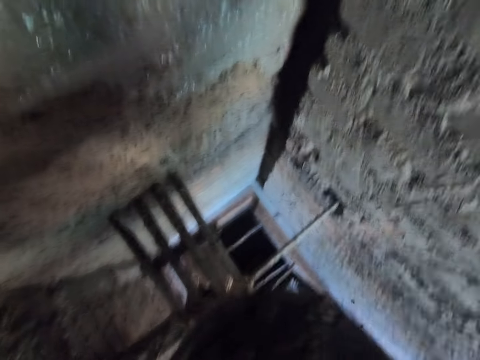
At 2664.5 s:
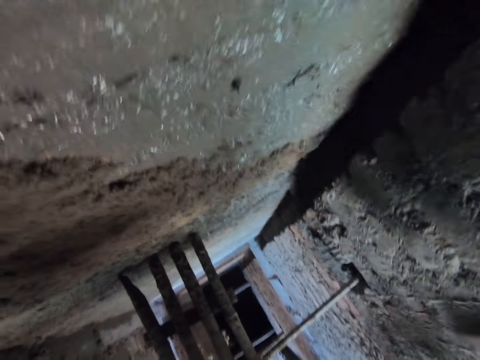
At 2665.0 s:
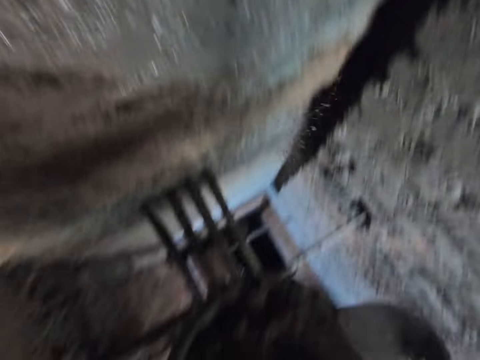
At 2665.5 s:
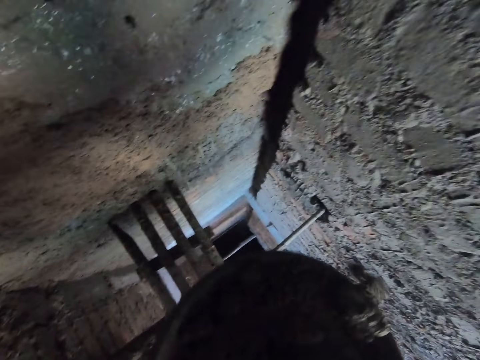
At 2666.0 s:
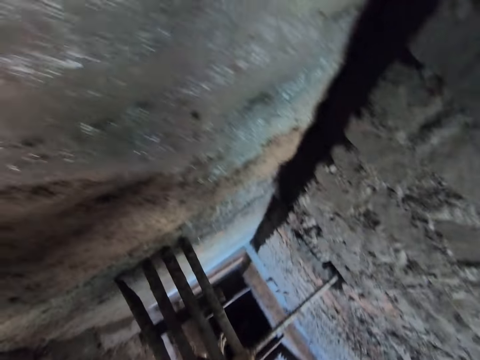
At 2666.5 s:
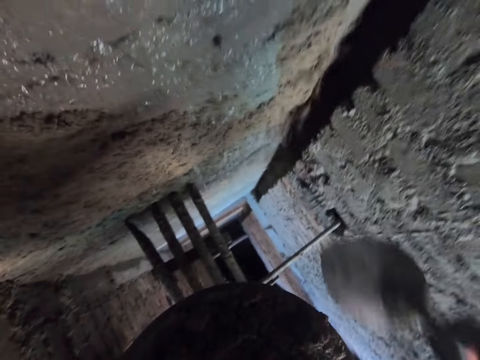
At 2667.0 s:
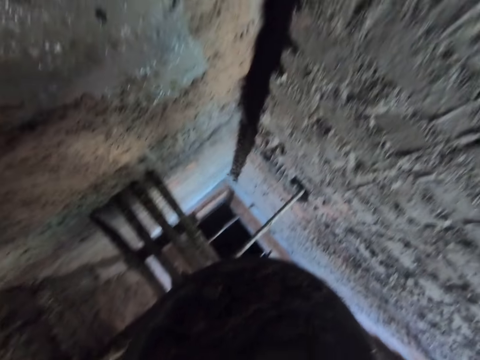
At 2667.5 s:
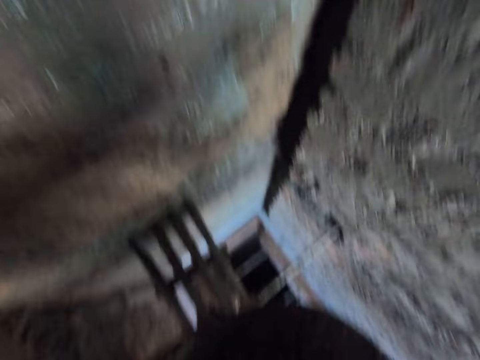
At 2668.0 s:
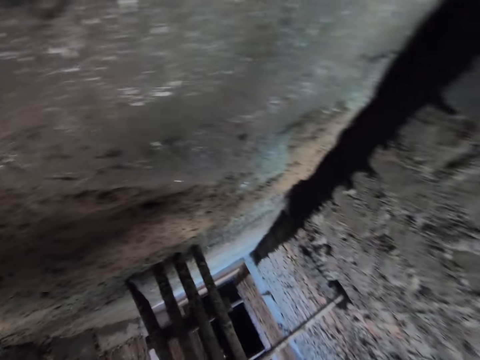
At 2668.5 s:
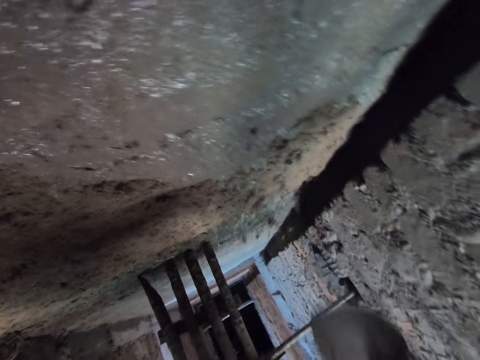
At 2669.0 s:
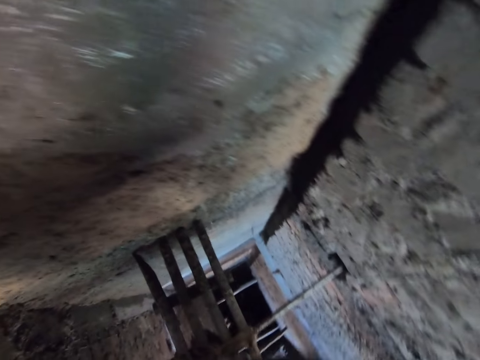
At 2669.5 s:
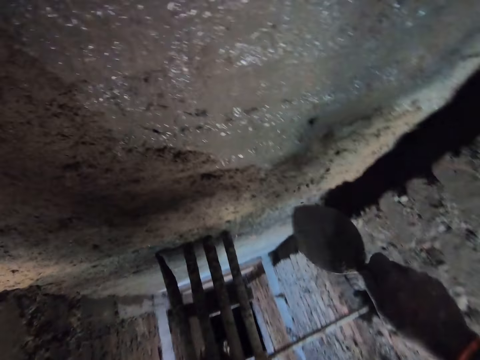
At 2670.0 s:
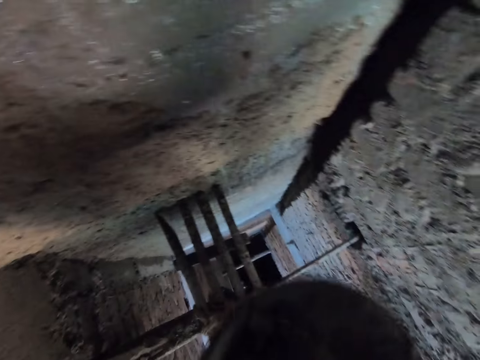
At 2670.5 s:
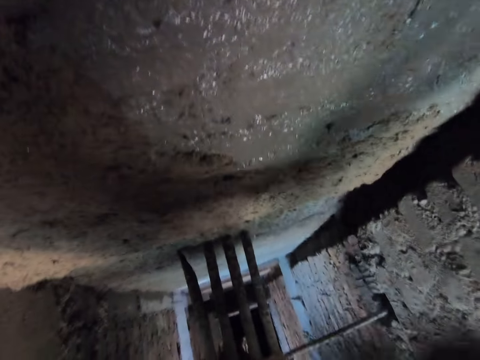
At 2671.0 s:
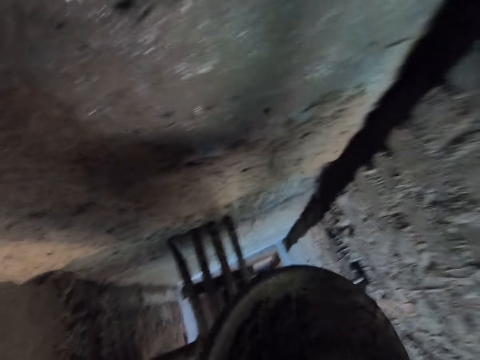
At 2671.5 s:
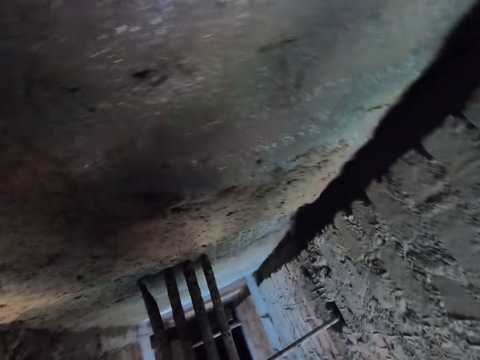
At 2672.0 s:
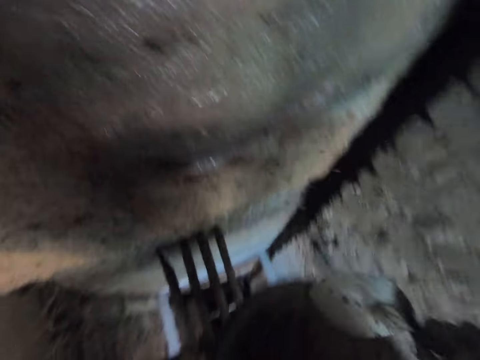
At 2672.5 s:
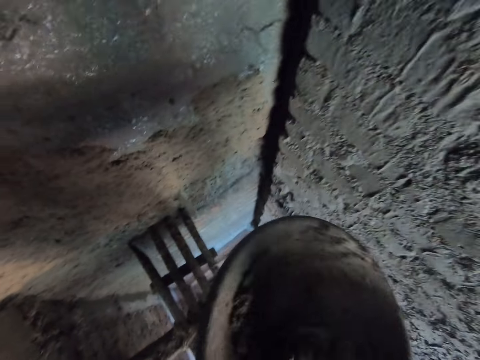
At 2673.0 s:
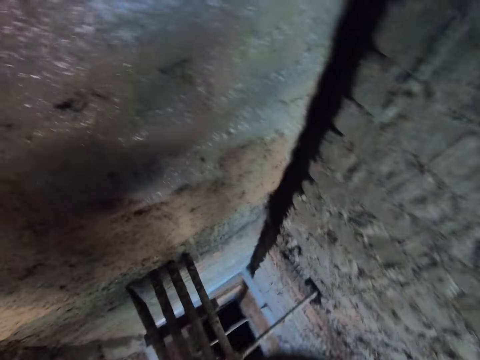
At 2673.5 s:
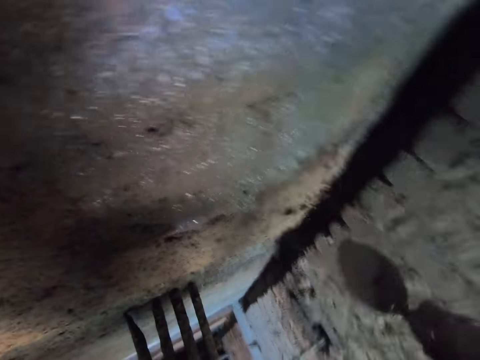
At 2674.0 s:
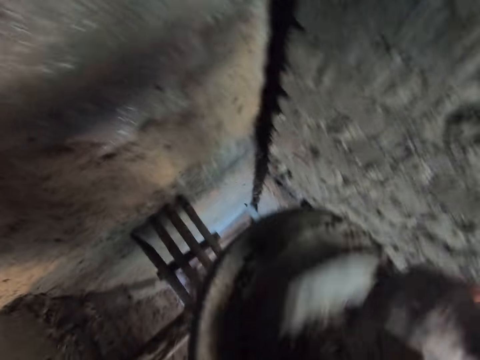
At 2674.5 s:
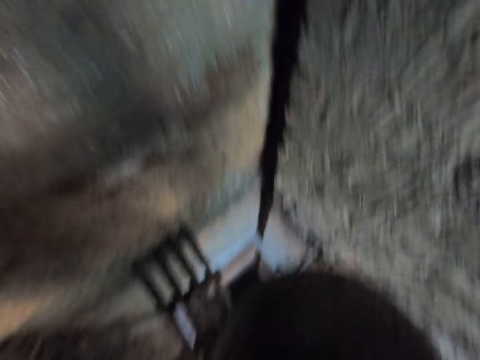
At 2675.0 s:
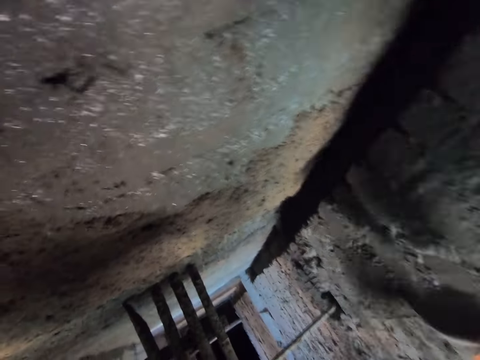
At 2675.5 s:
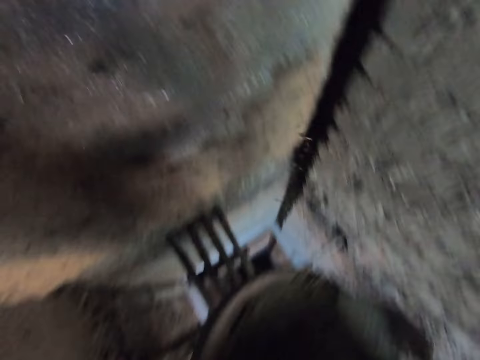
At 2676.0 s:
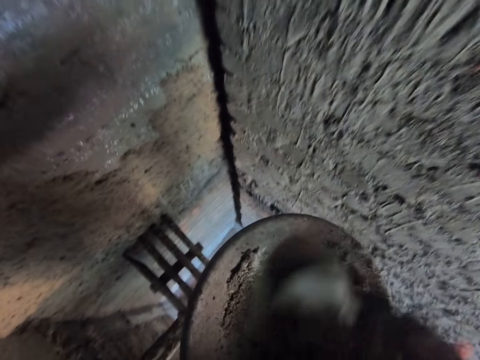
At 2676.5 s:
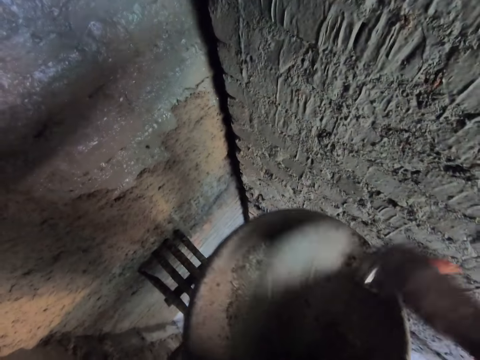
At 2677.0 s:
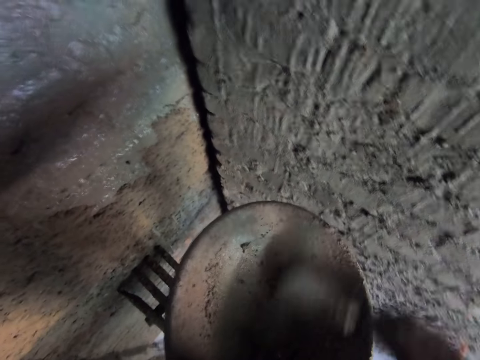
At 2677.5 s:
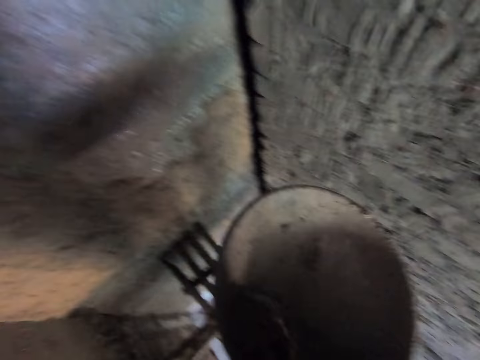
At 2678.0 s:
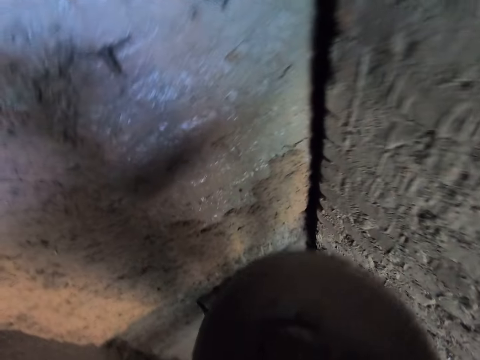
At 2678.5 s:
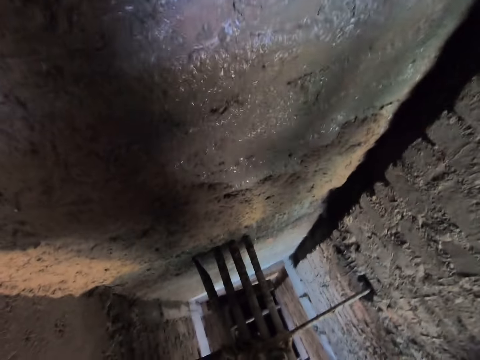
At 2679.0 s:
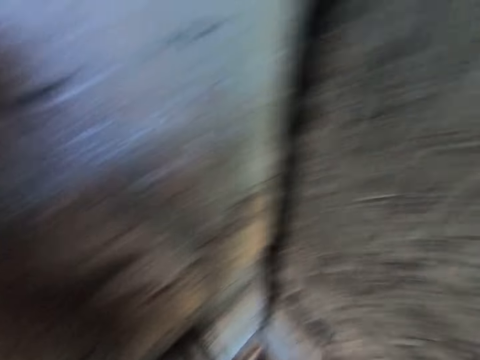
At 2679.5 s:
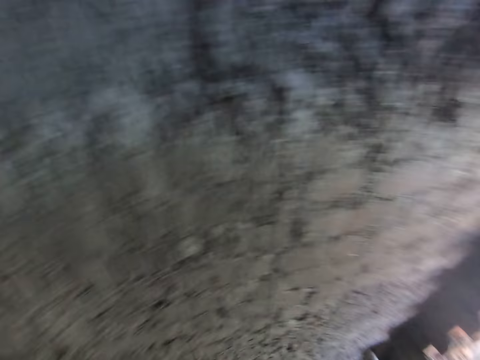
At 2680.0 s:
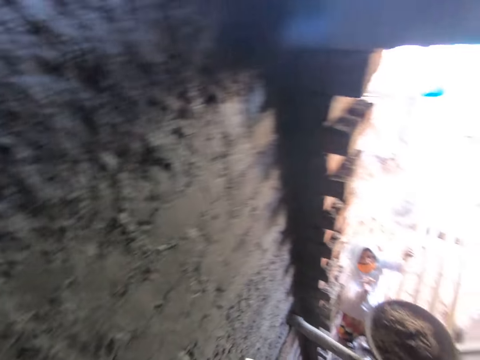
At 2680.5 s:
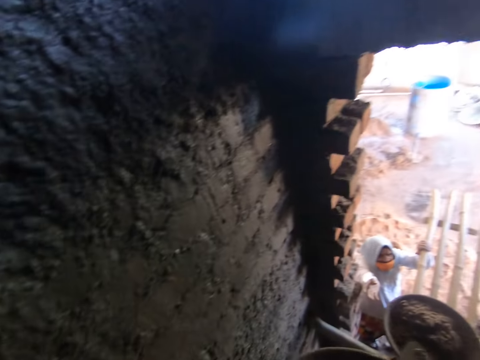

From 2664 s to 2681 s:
The camera wearer splashes the cement mortar or concrete on the wall with the hand trowel in his right hand. He takes some cement mortar from the headpan or tray with the hand trowel in his right hand. He splashes the cement mortar on the wall with the hand trowel in his right hand. He takes some cement mortar from the headpan with the hand trowel in his right hand. He splashes the cement mortar on the wall with the hand trowel in his right hand. He scoops the concrete and splashes the concrete on the wall. He takes some cement mortar from the headpan with the hand trowel in his right hand. He splashes the cement mortar on the wall with the hand trowel in his right hand. He takes some cement mortar from the headpan with the hand trowel in his right hand. He splashes the cement mortar on the wall with the hand trowel in his right hand. He takes some cement mortar from the headpan with the hand trowel in his right hand. He splashes the cement mortar on the wall with the hand trowel in his right hand. He clears the tray. He takes some cement mortar from the headpan with the hand trowel in his right hand. He splashes the cement mortar on the wall with the hand trowel in his right hand. He clears the tray. He takes some cement mortar from the headpan with the hand trowel in his right hand. He splashes the concrete on the wall. He splashes the cement mortar on the wall with the hand trowel in his right hand. He turns around.

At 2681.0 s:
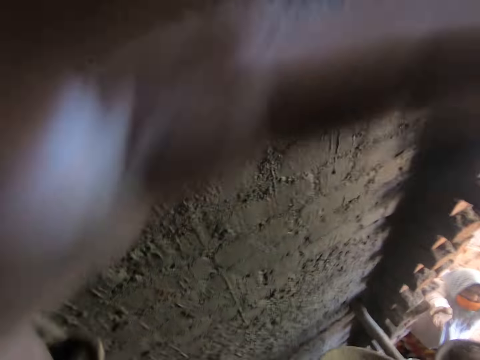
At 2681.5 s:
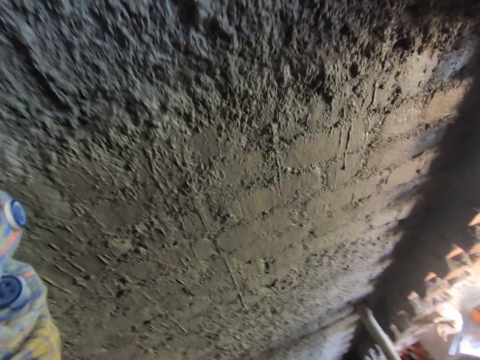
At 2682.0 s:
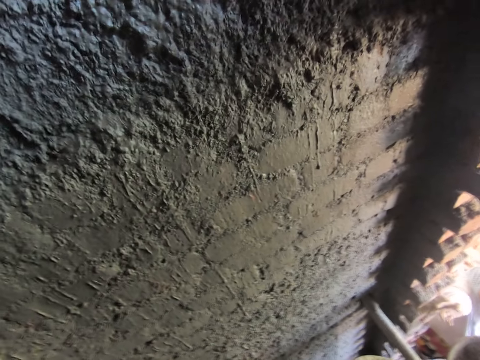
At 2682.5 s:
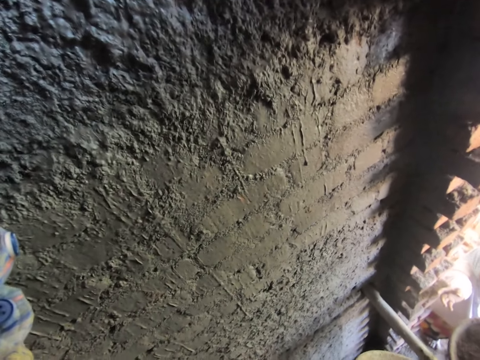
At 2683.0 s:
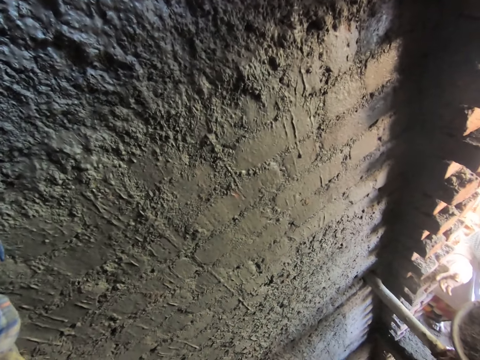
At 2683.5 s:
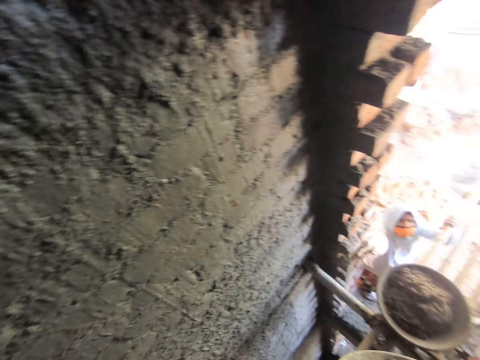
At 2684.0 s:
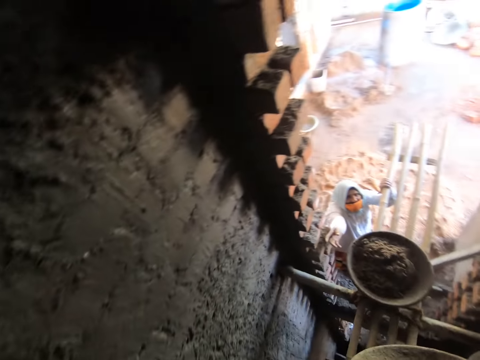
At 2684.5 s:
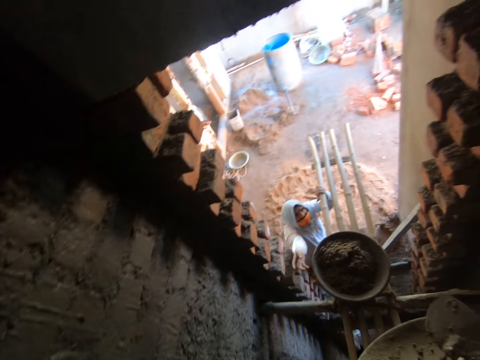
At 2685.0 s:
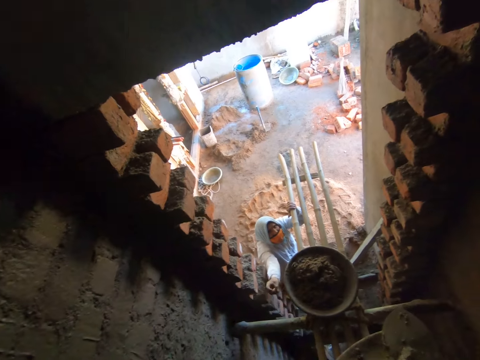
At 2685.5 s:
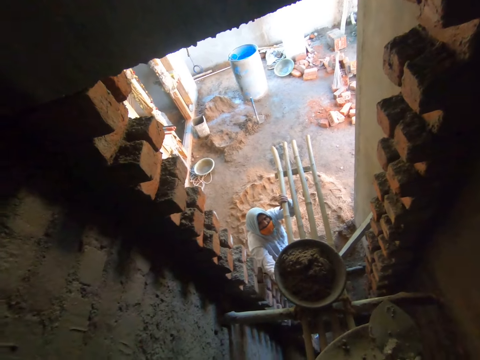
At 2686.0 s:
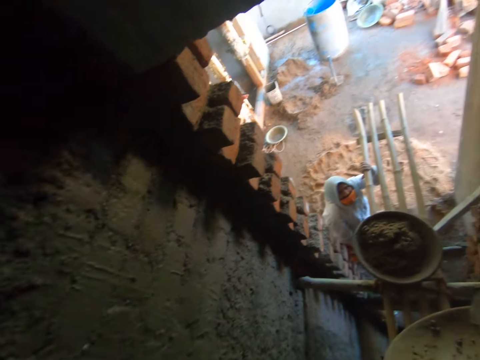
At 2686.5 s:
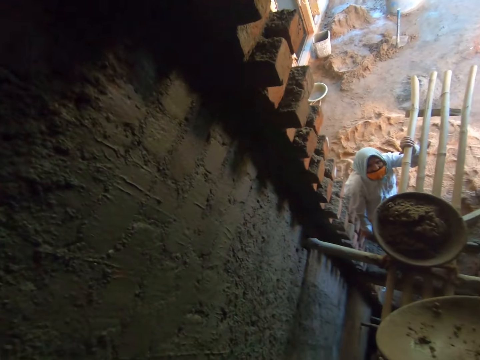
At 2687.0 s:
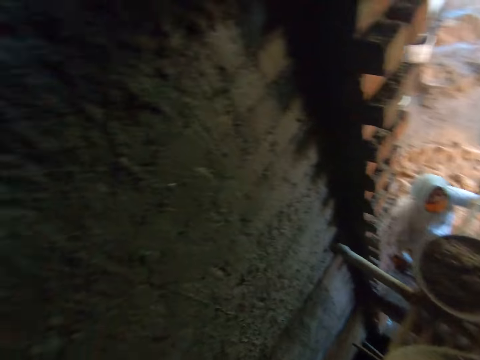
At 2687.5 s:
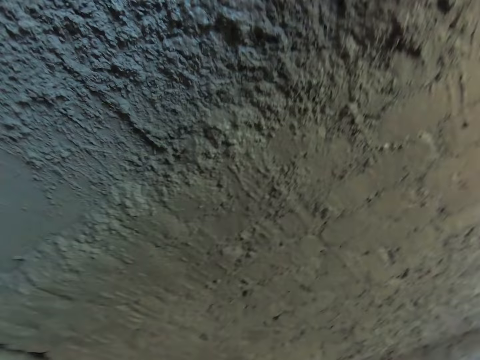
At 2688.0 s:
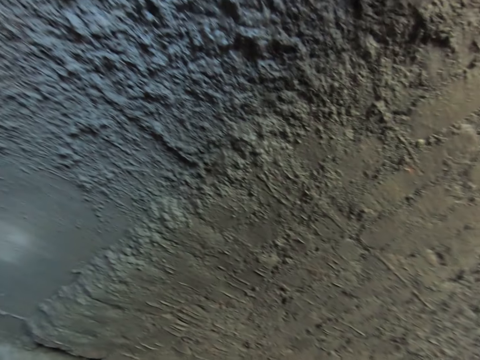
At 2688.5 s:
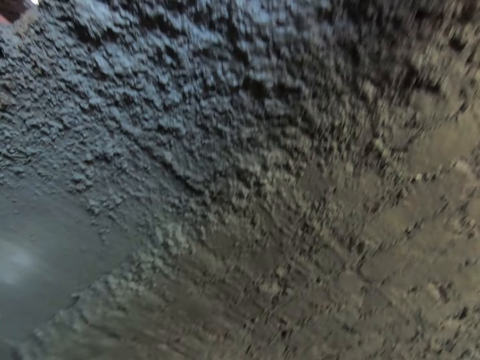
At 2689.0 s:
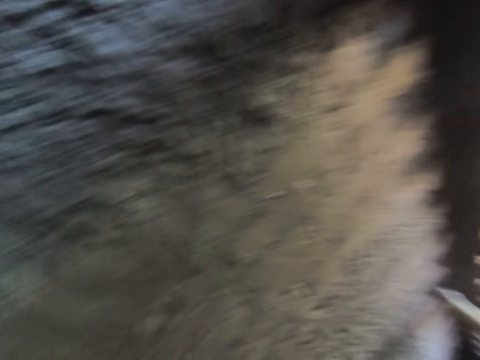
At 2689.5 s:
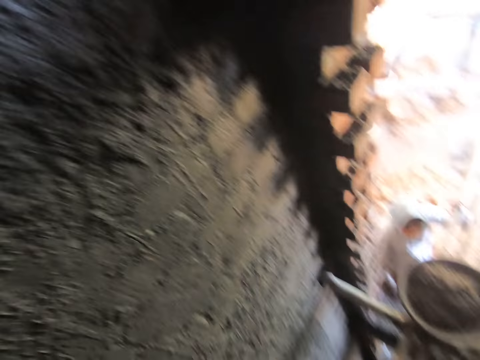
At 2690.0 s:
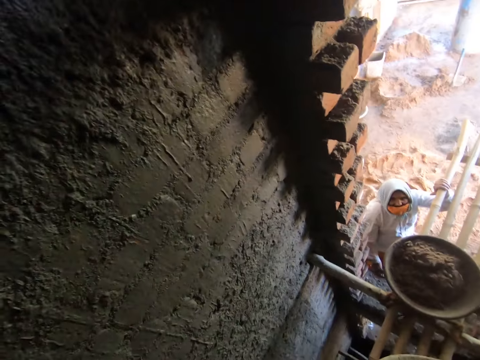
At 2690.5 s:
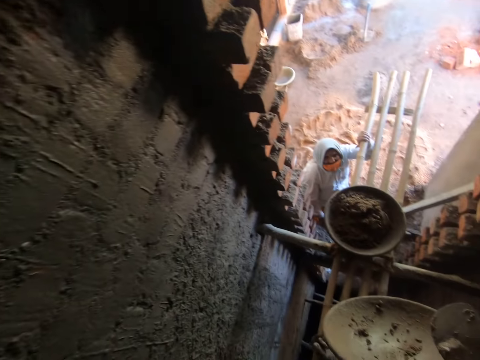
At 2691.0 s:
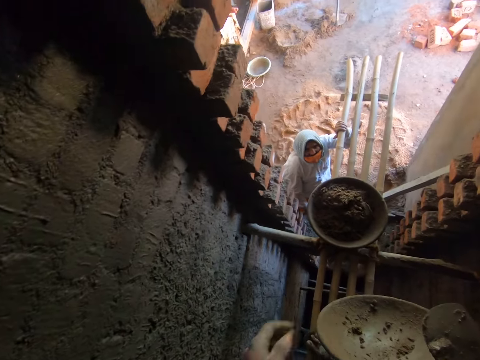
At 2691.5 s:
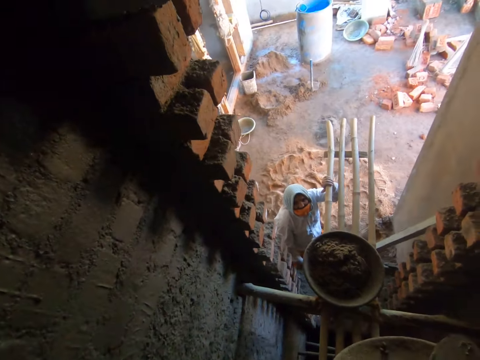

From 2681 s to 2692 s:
The camera wearer looks around. They interact with the woman.
